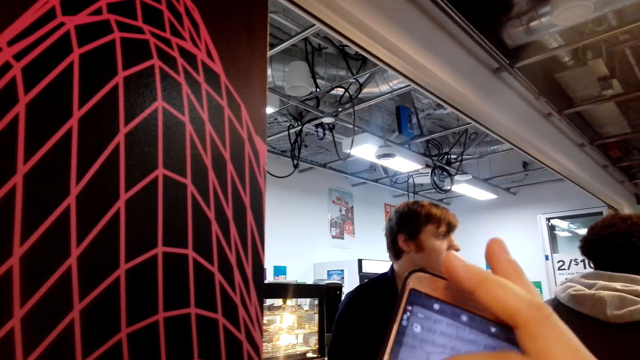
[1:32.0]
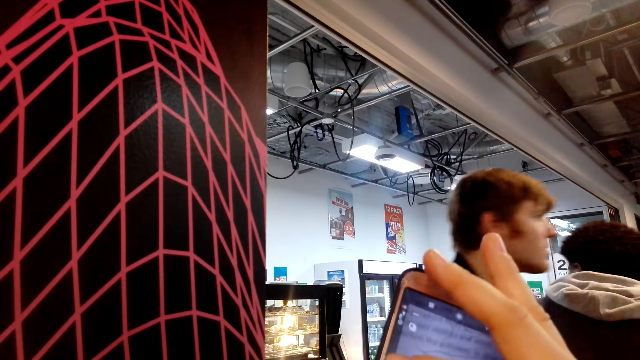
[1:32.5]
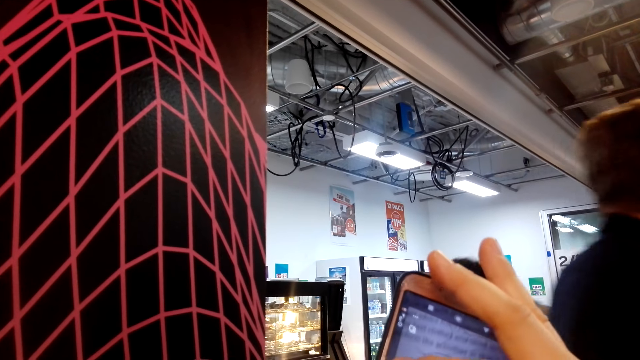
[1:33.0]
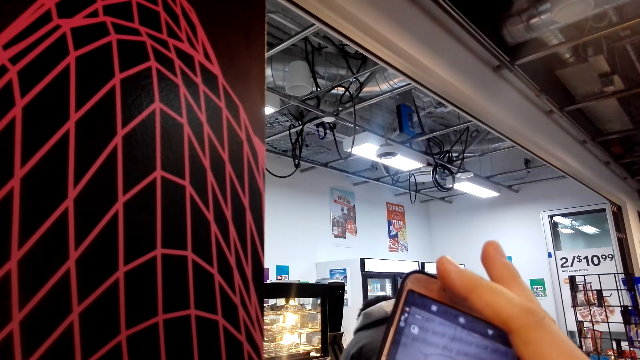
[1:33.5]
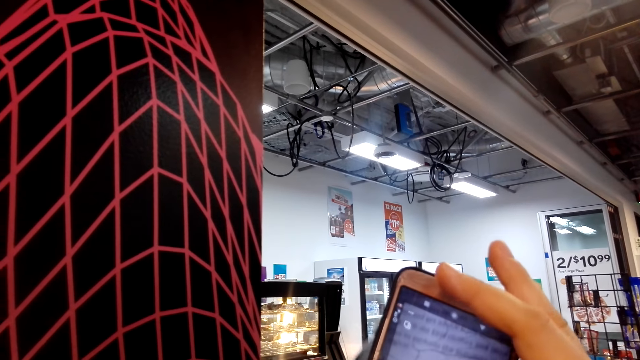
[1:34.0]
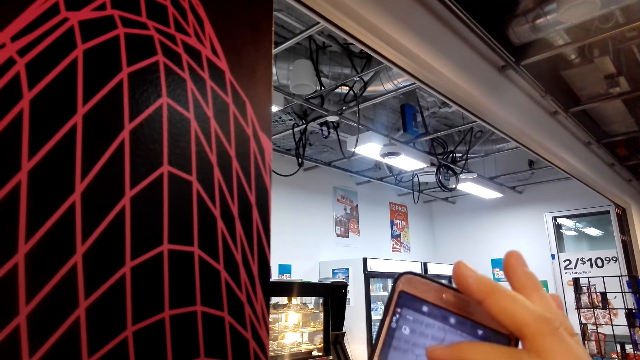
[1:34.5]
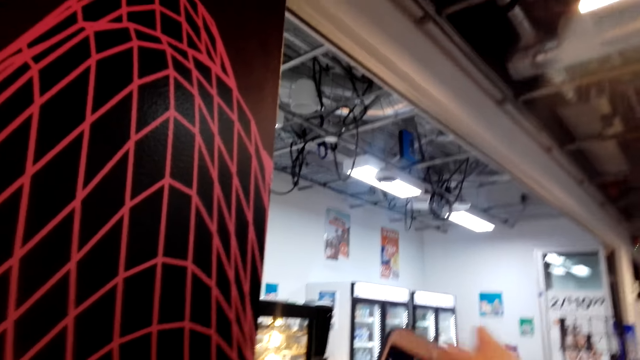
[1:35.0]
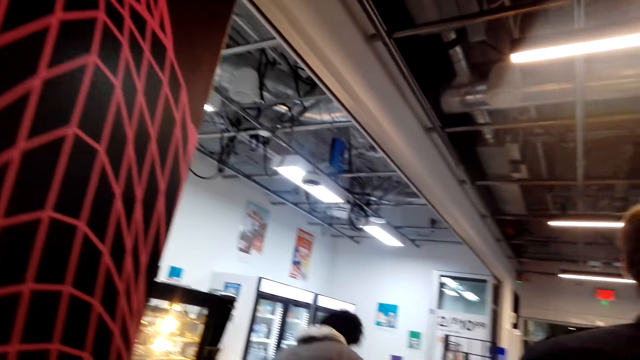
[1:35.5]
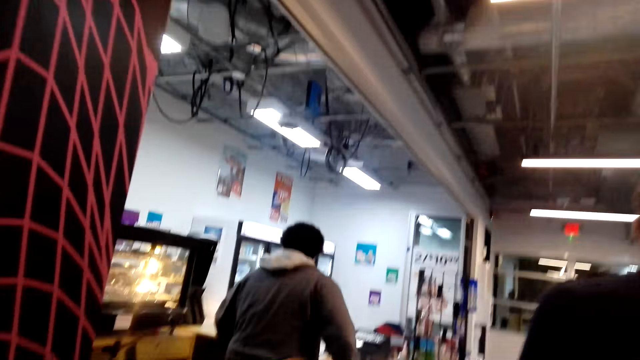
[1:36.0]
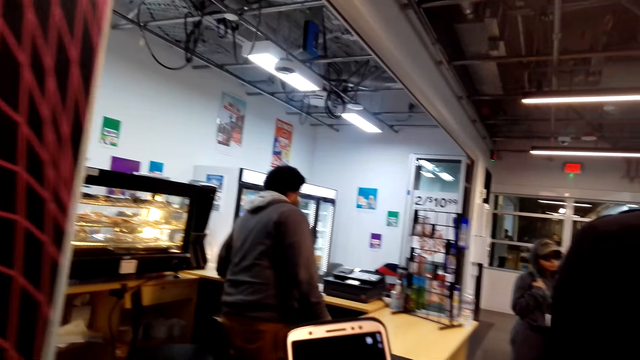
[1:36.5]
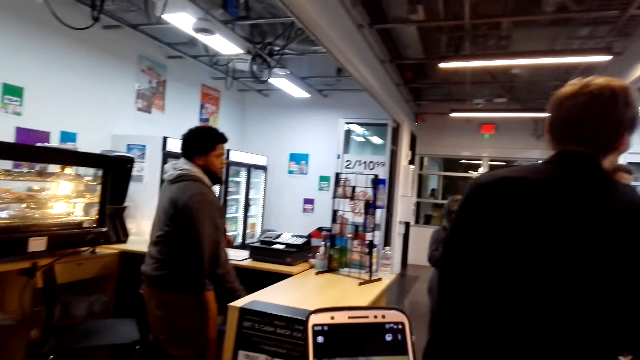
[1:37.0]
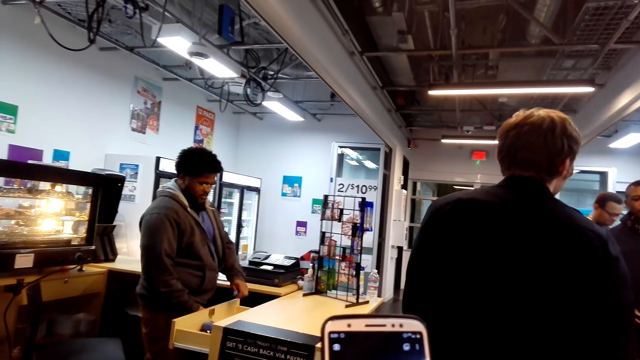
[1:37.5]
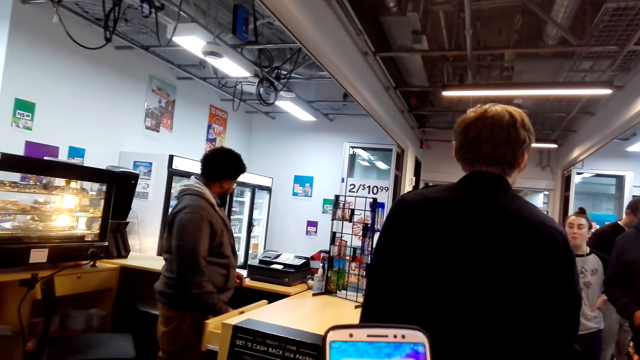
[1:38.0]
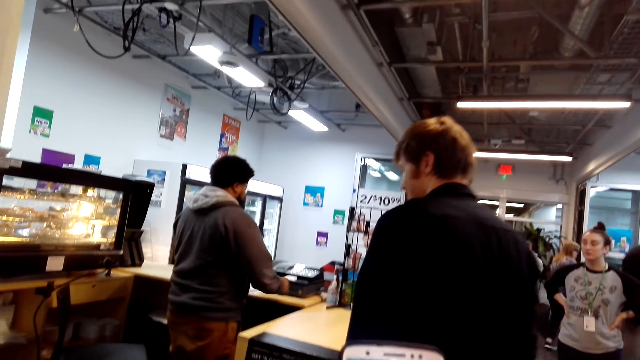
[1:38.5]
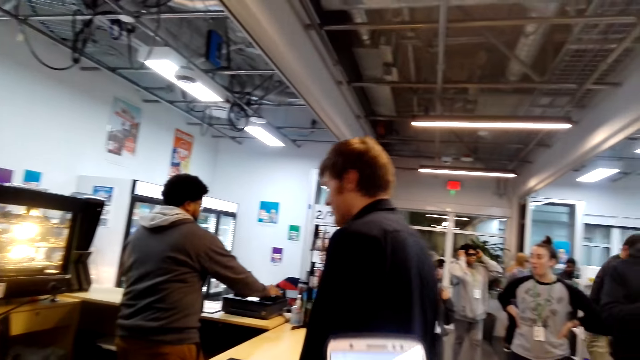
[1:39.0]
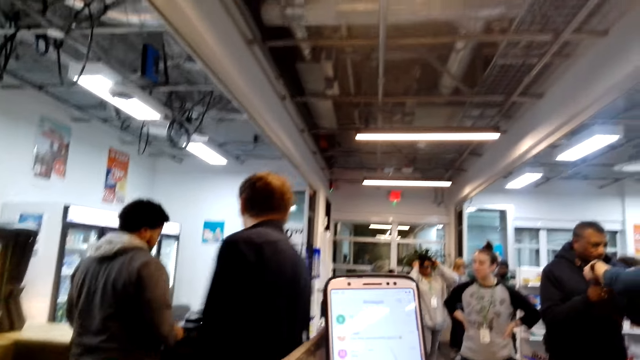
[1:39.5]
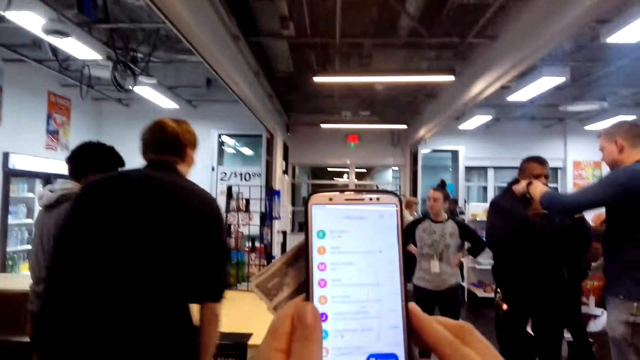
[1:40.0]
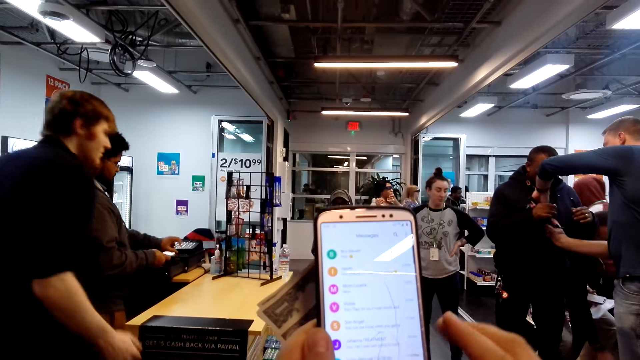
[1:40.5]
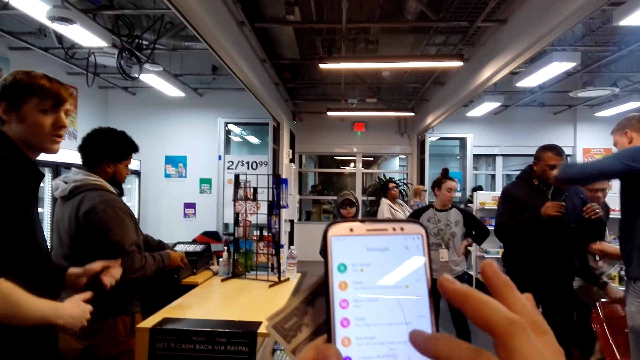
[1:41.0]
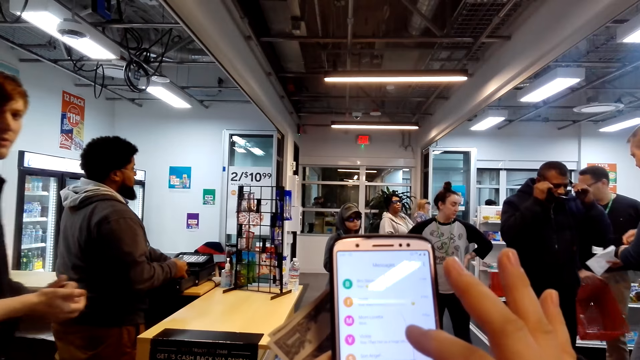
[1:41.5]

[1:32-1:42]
A person walks in the room. The camera wearer uses the phone. A man picks up a piece of paper on the table, opens the drawer, drops the paper in the drawer and closes the drawer. The man presses on a machine. The camera wearer uses the phone.

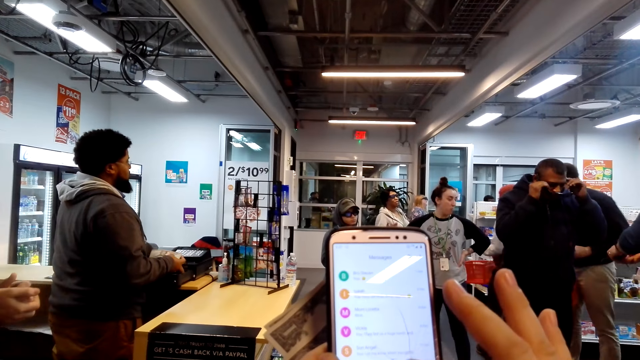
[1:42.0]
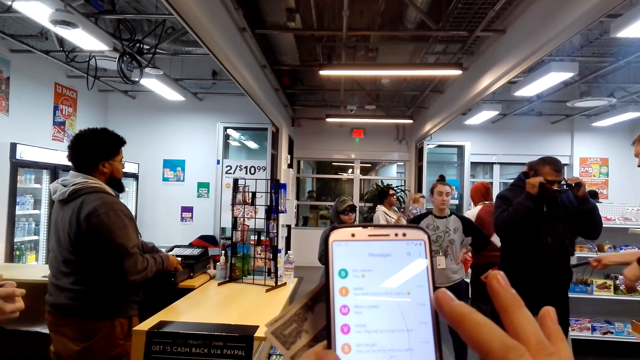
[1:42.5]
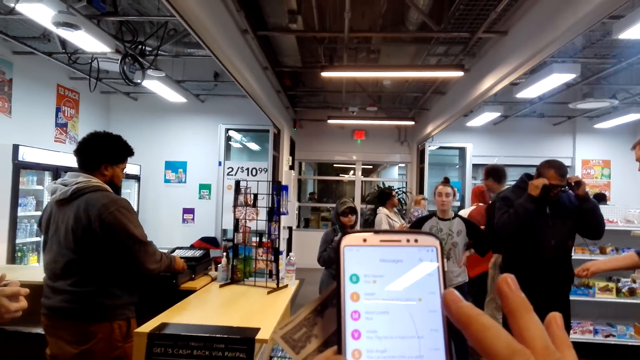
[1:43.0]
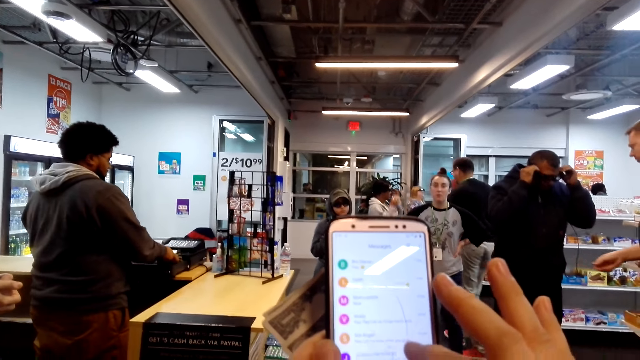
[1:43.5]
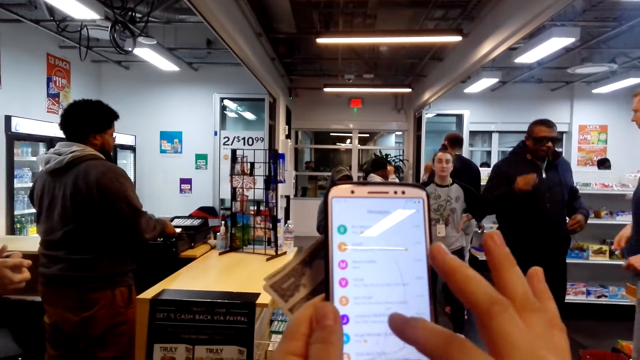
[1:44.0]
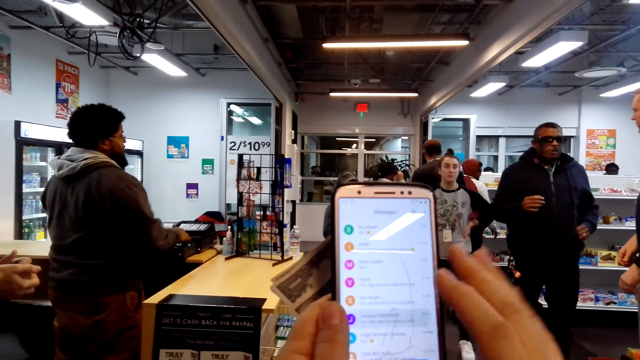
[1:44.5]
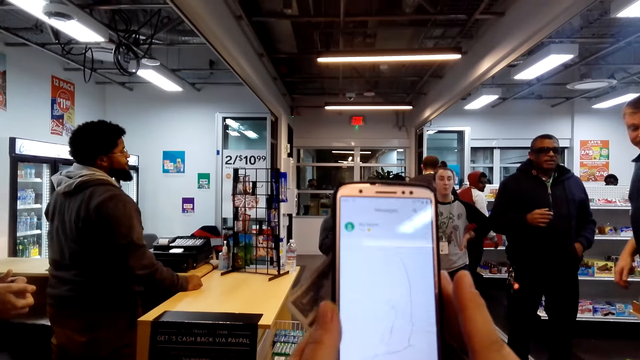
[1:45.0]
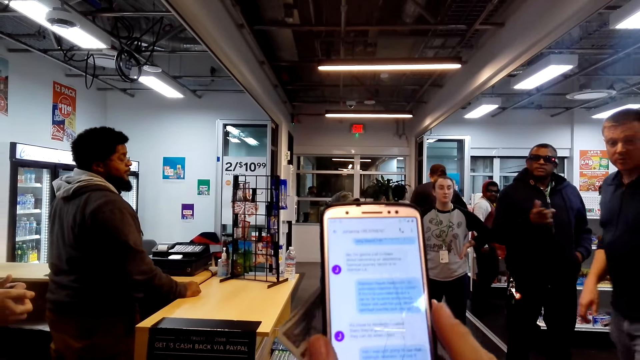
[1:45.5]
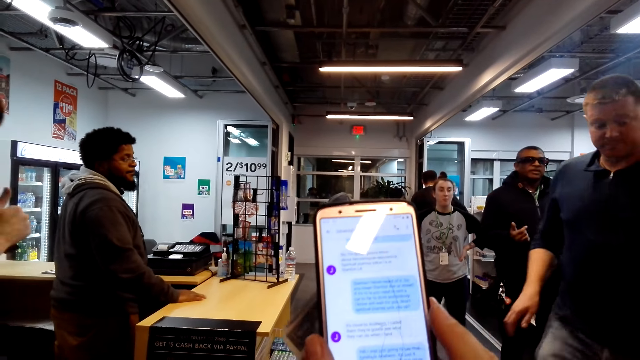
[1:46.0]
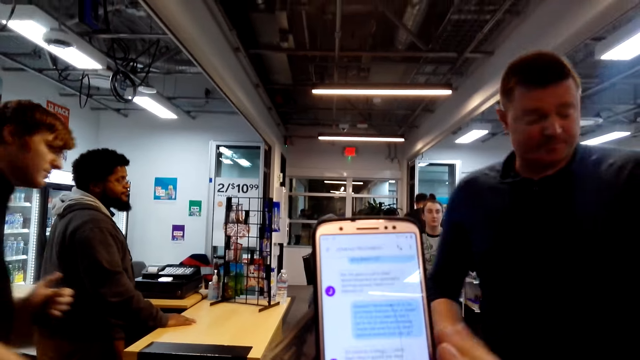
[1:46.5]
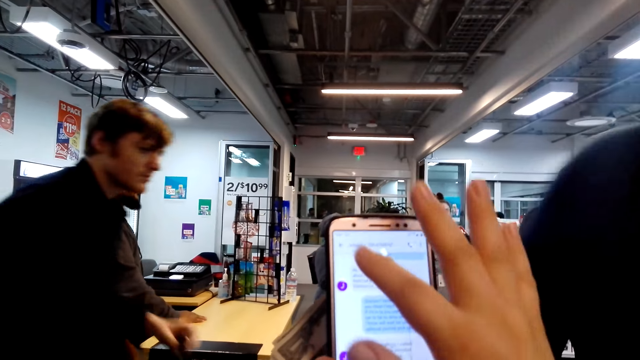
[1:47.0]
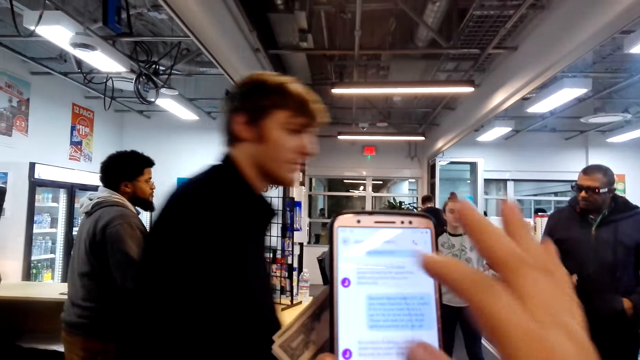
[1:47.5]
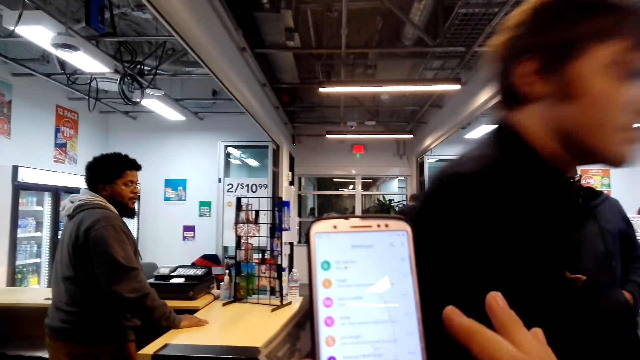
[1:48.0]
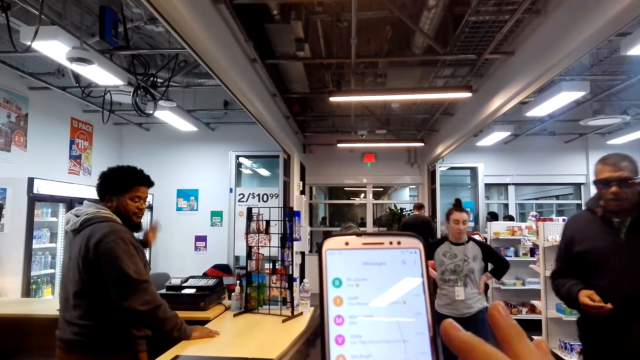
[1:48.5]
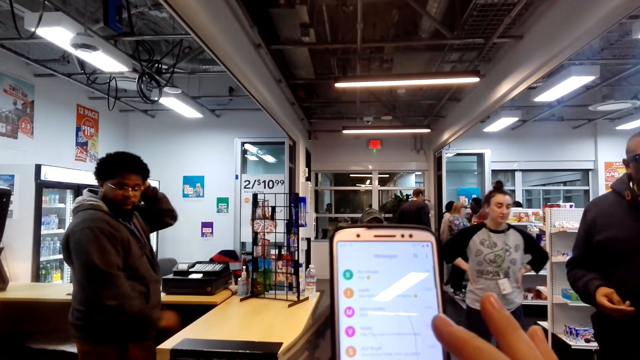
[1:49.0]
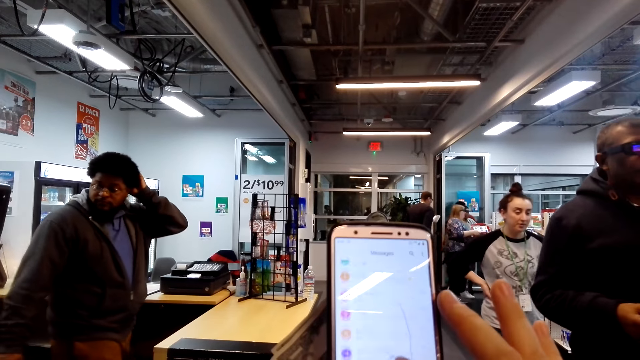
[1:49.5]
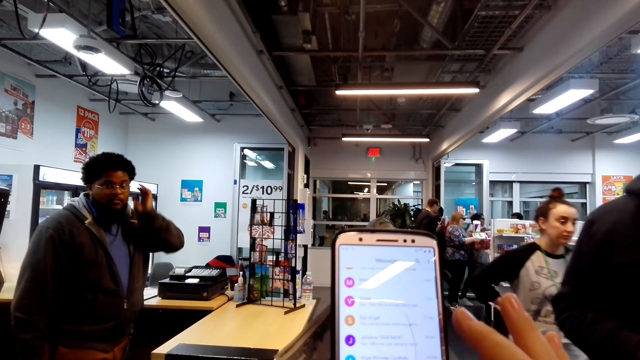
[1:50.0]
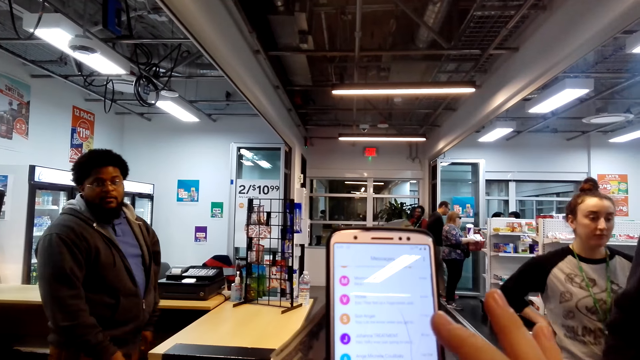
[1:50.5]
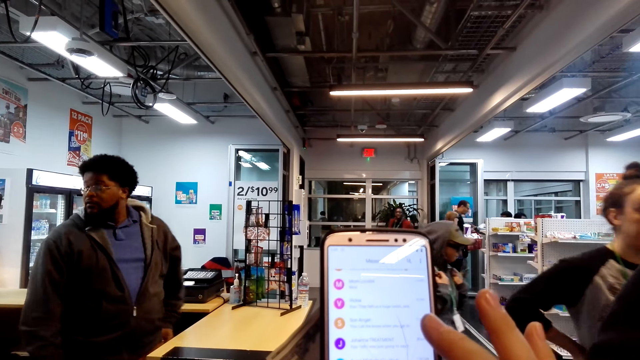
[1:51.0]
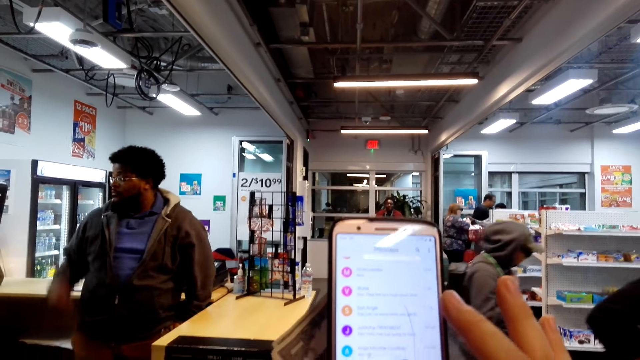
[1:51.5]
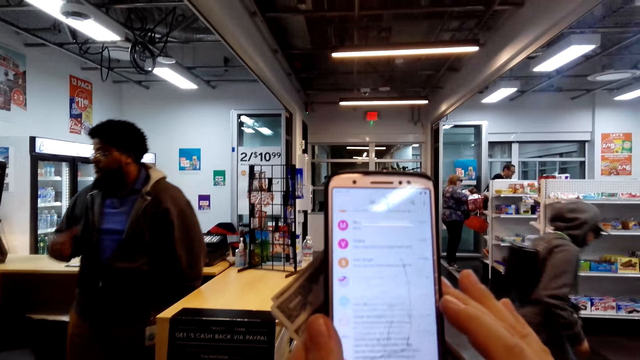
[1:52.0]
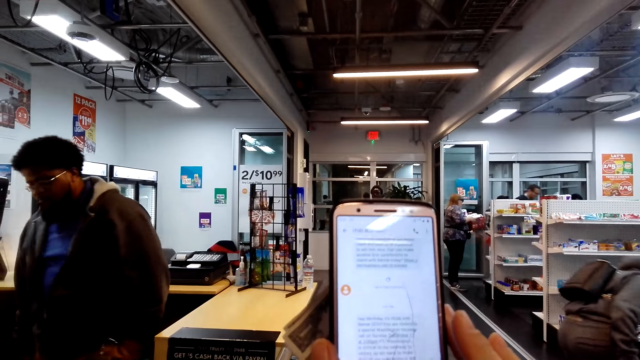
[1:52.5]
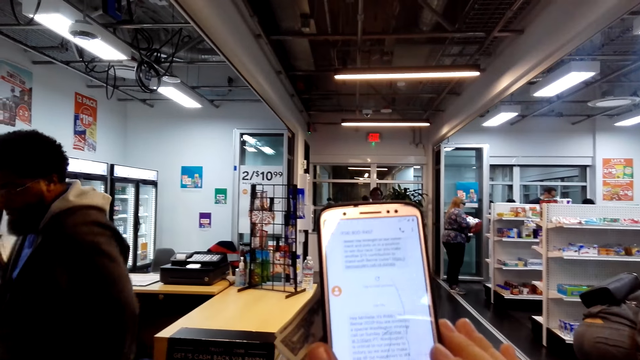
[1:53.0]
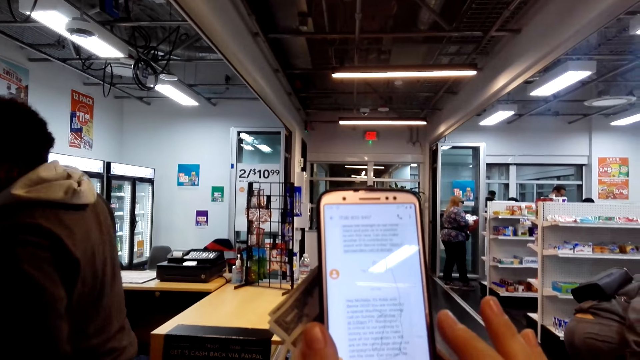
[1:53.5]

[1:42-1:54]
A person puts on eye glasses. Another person holds a basket. A man walks across. Another man walks past the camera wearer. The person with the basket walks in the room. Another man walks past the camera wearer. Another person walks in the room. The camera wearer uses the phone. A woman walks across. Another man moves closer to the camera wearer.
